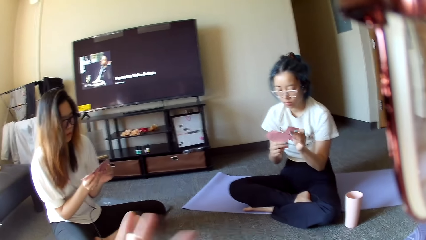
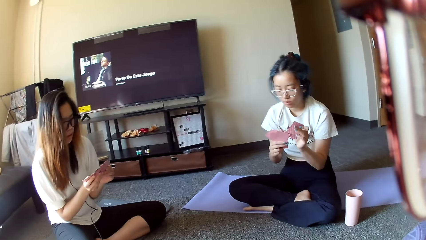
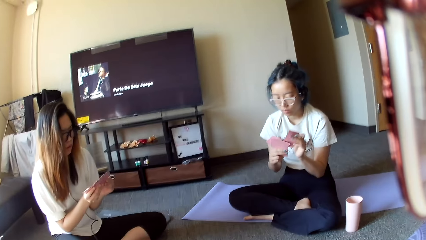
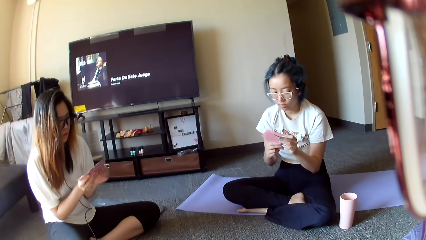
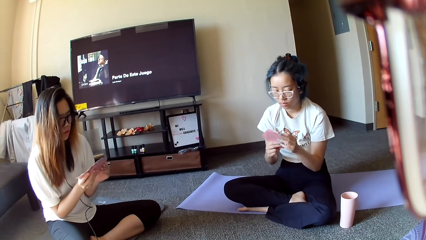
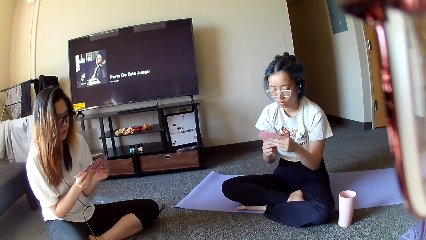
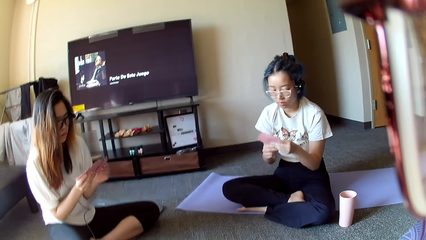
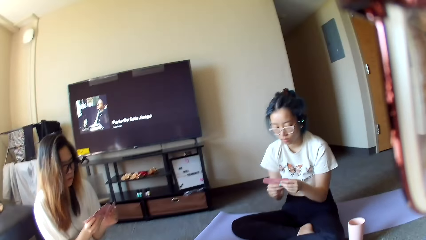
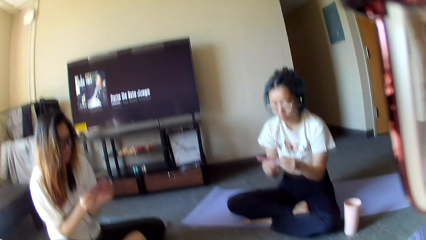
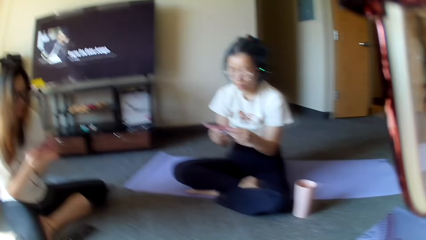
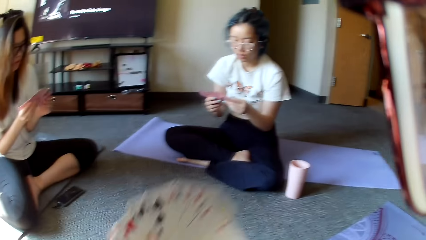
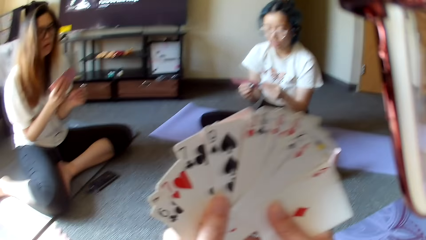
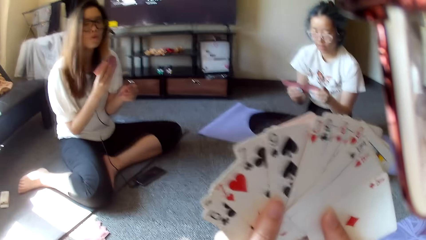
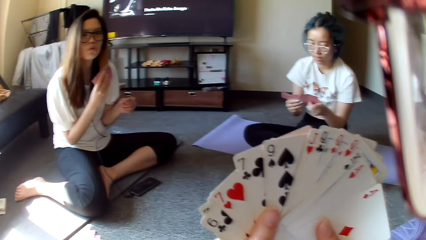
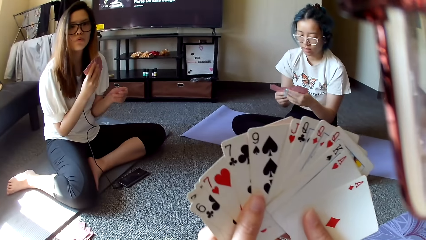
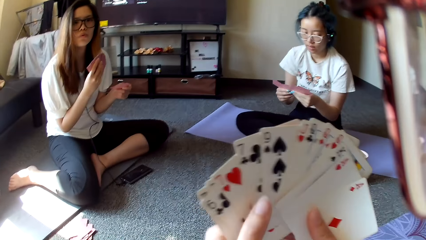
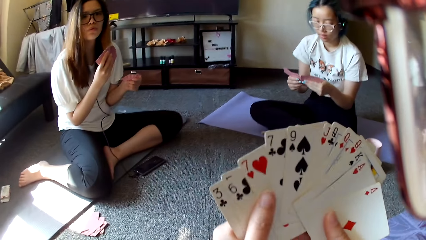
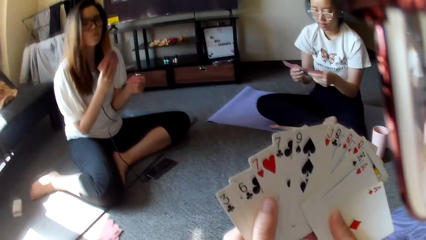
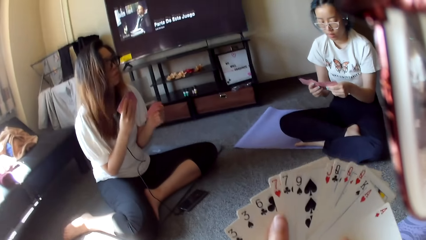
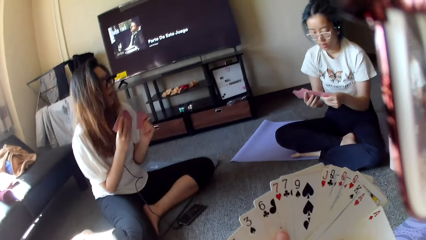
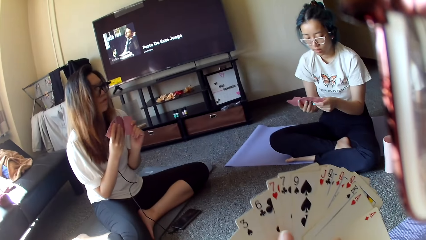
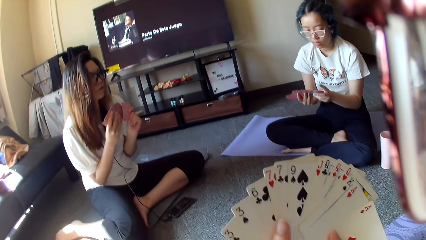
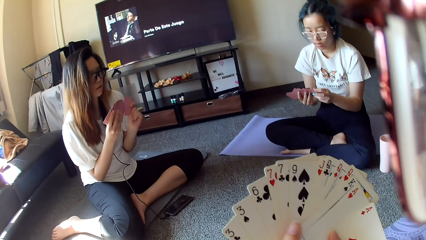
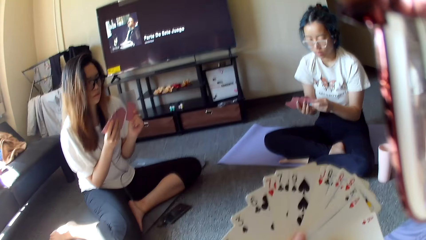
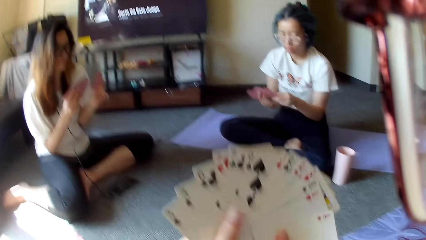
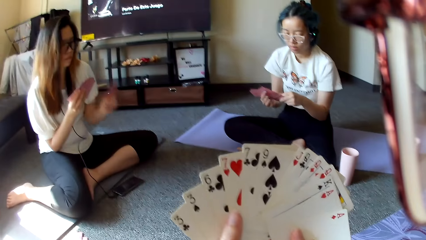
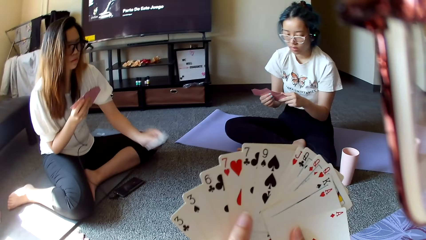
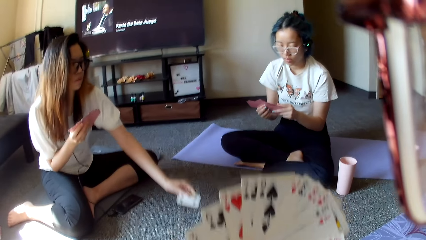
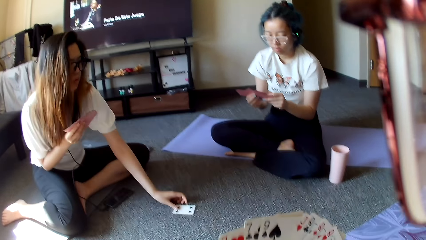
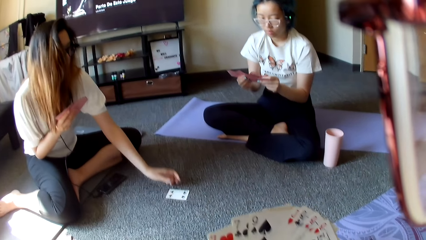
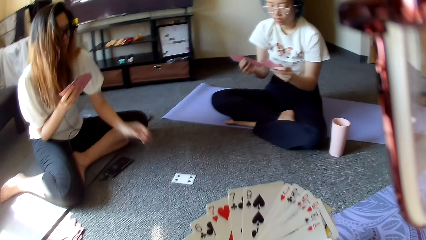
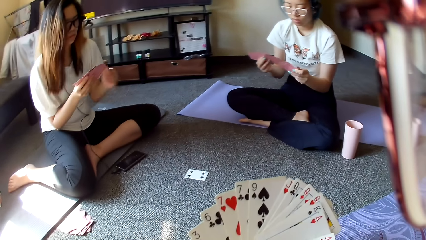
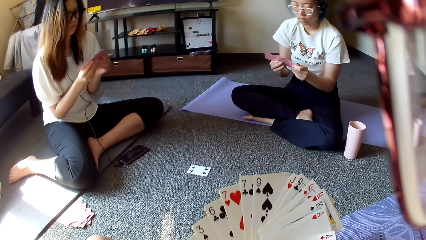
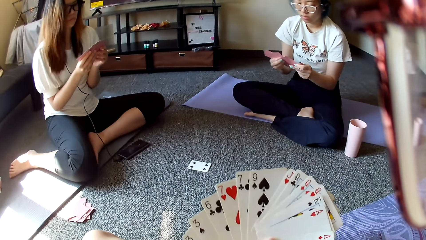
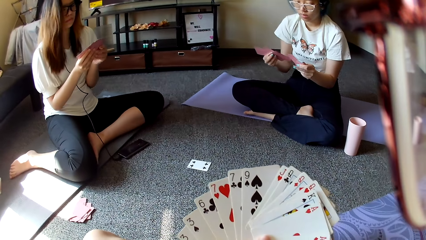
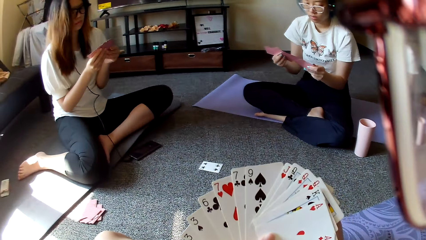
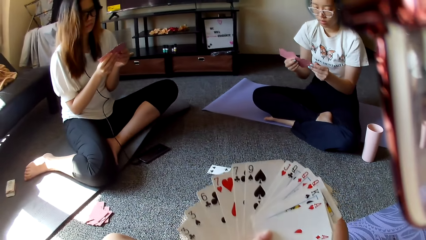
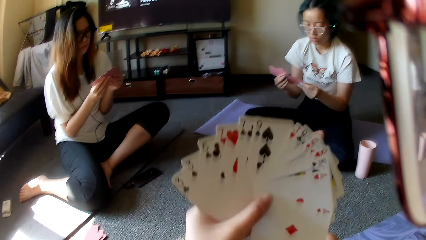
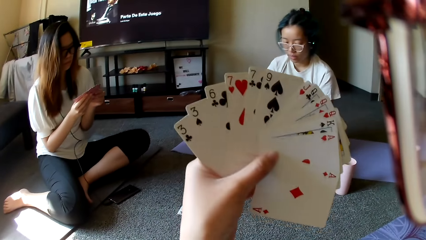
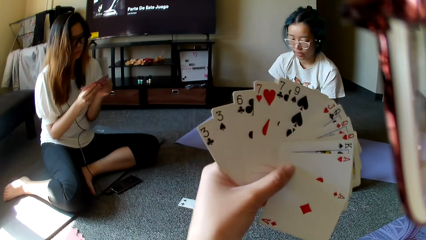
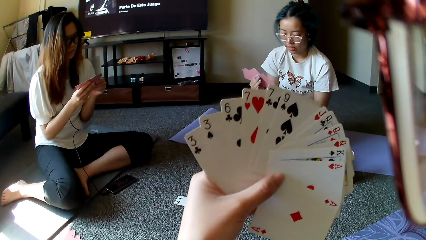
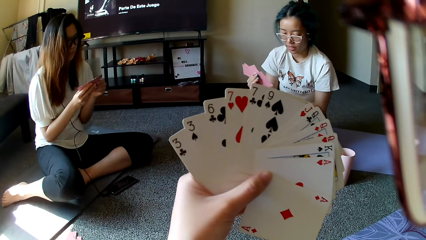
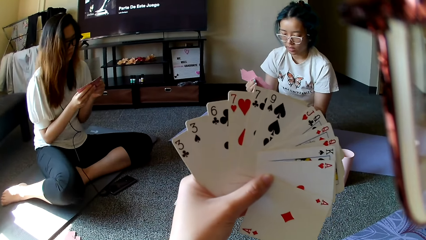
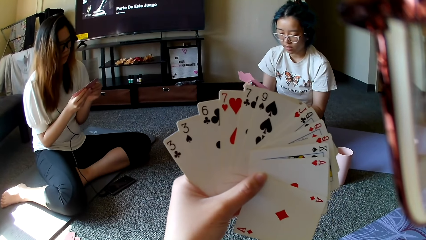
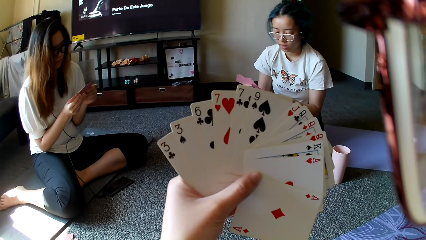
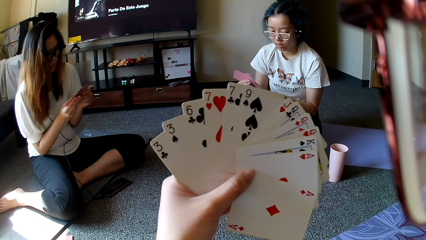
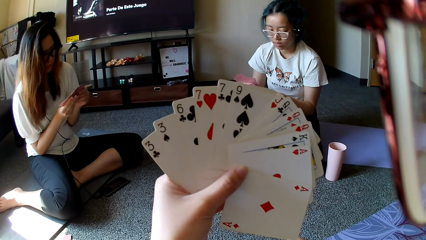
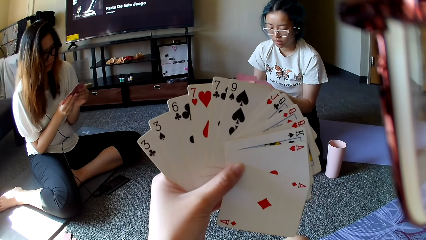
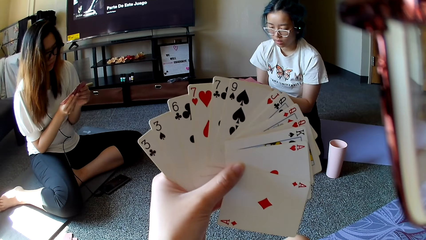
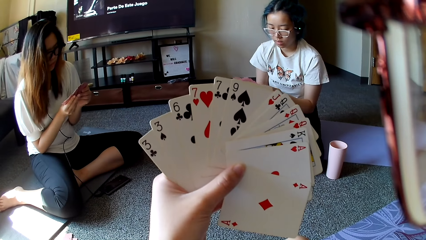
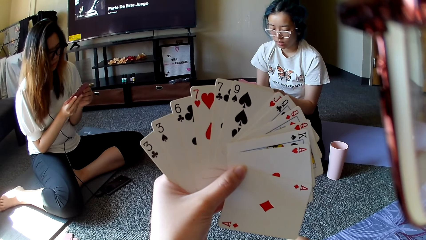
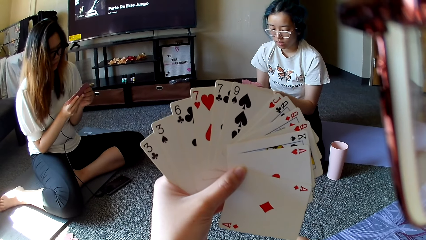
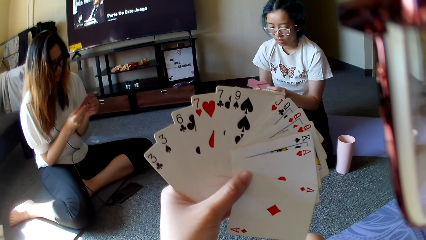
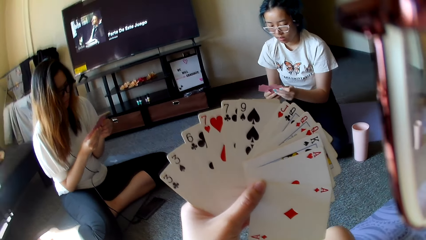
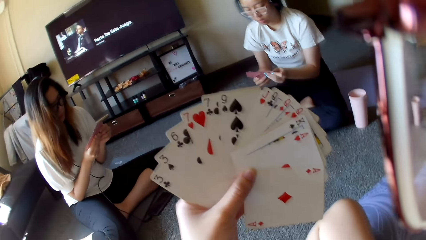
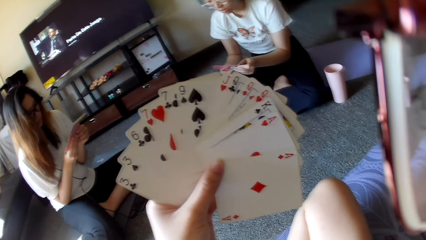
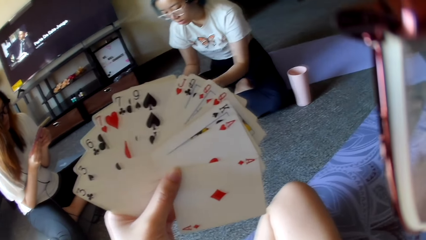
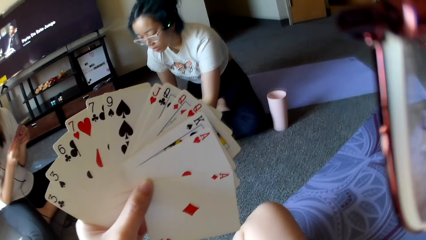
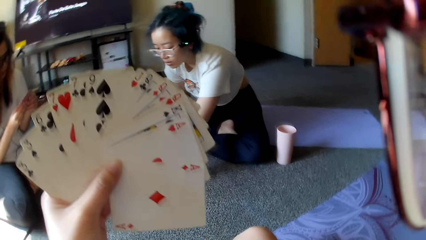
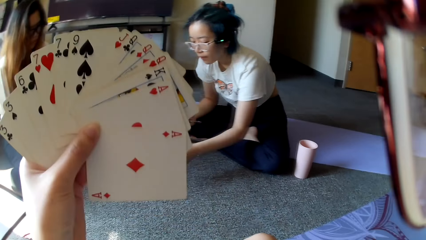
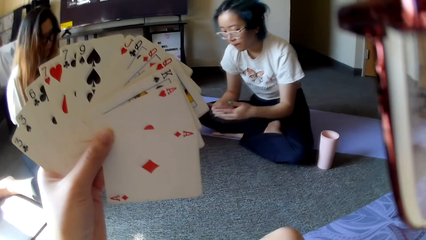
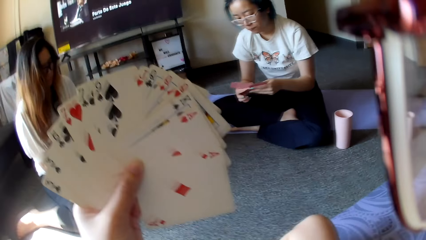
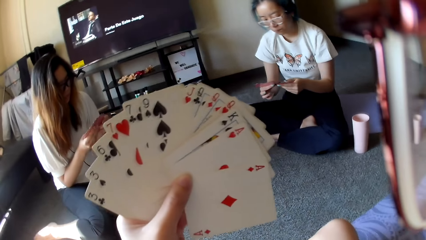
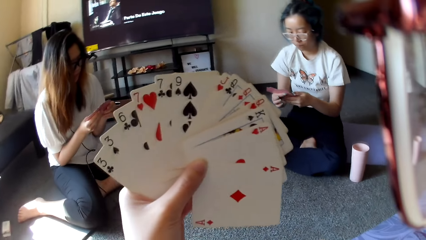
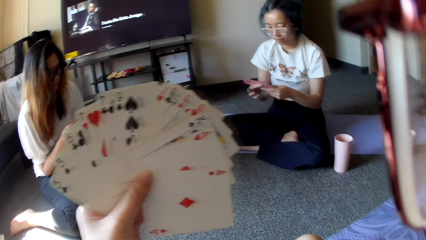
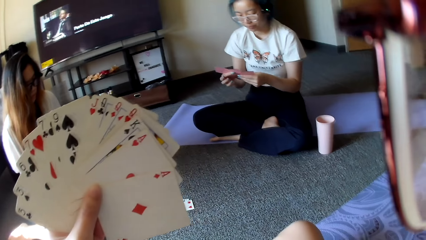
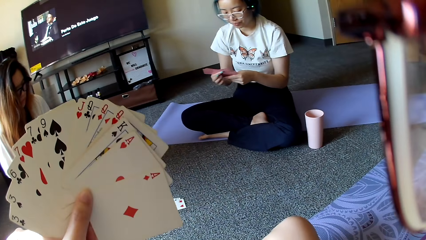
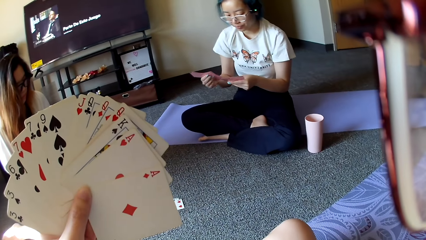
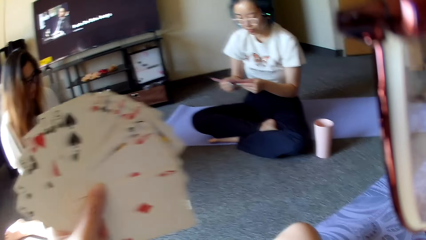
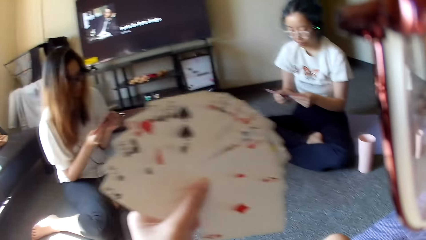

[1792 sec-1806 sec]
The camera wearer lifts the cards and arranges the cards. A woman plays poker. The woman places a card on the floor. Another woman arranges the cards. The camera wearer lifts the cards. The other woman plays poker and places a card on the floor.

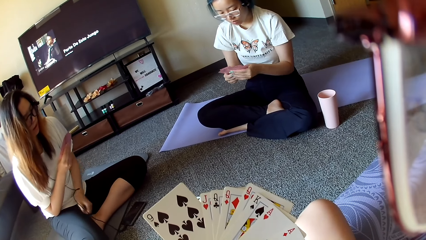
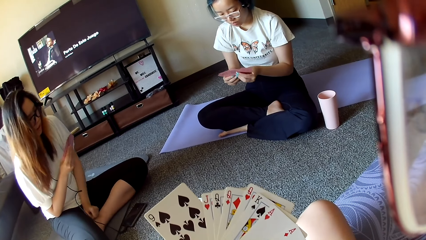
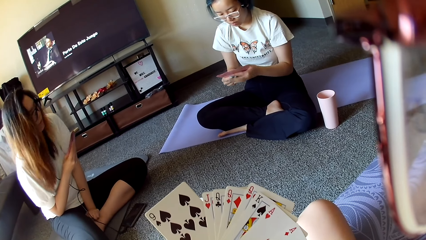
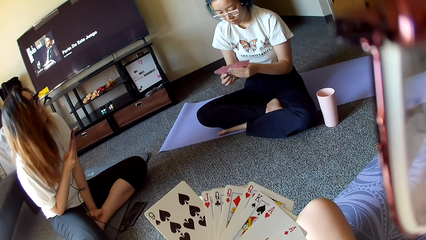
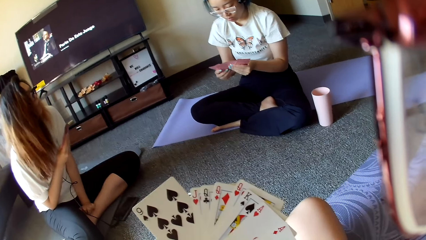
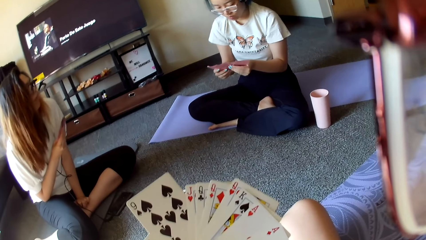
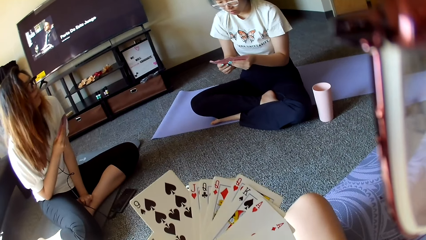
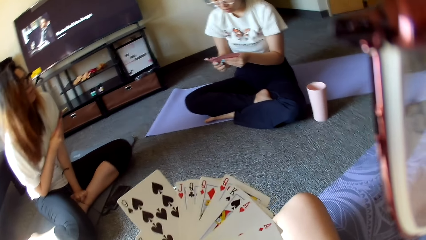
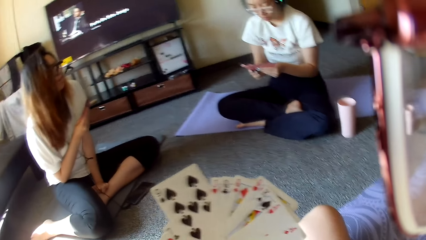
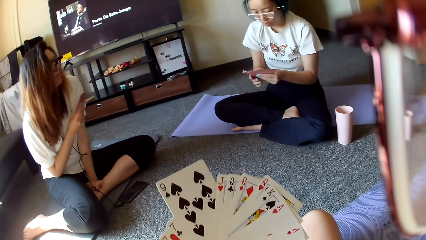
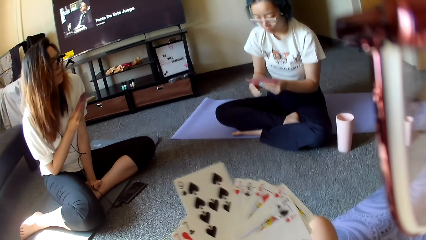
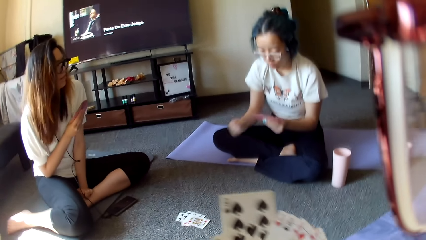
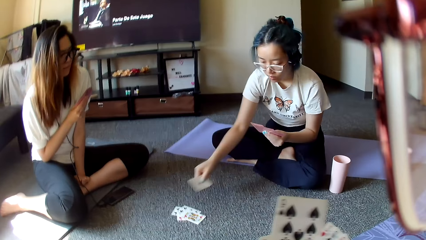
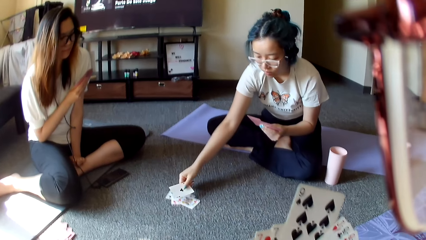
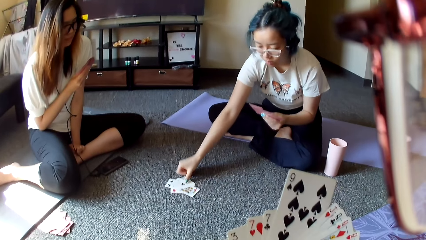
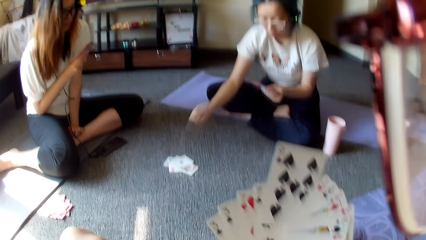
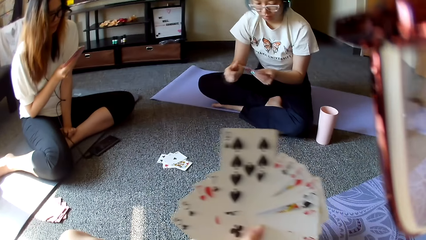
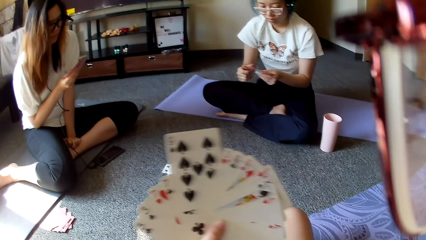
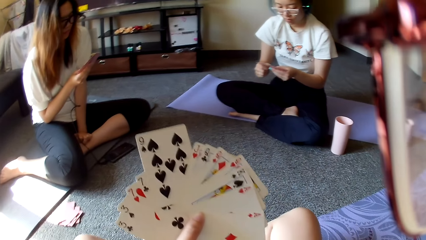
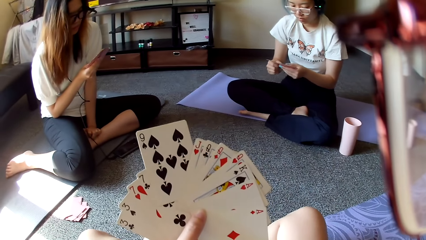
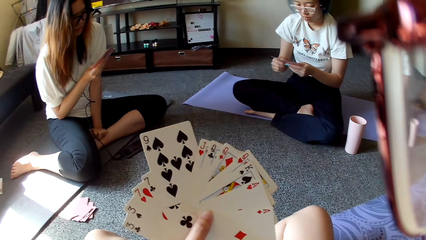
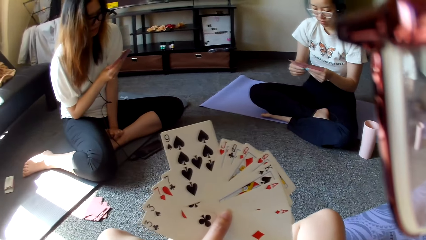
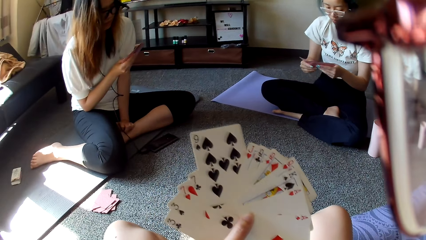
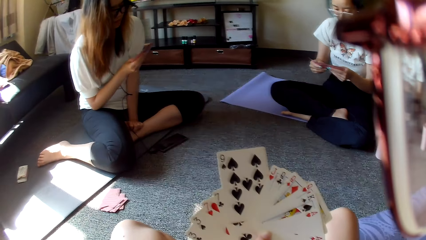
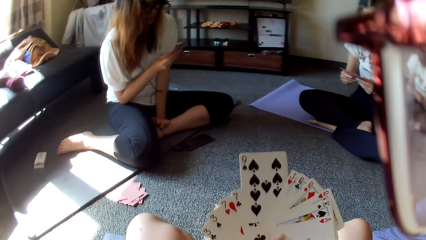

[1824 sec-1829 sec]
A woman shuffles through the cards, selects the card, places the card on the floor and plays poker.
